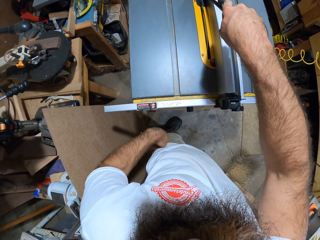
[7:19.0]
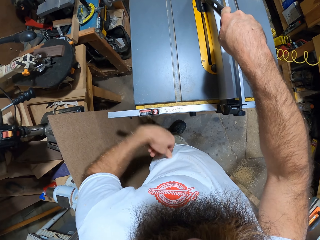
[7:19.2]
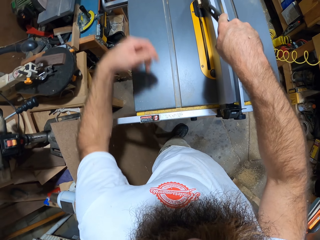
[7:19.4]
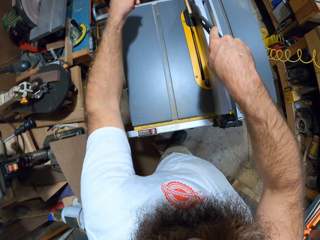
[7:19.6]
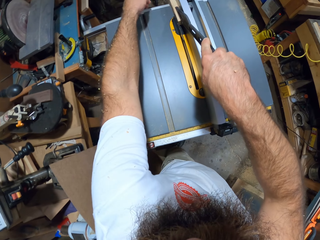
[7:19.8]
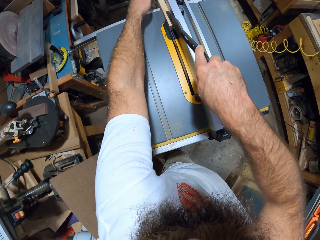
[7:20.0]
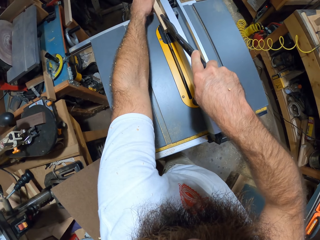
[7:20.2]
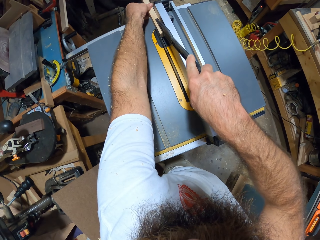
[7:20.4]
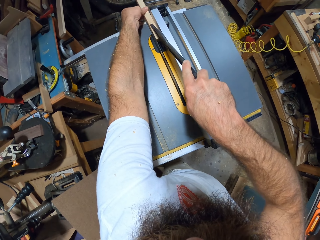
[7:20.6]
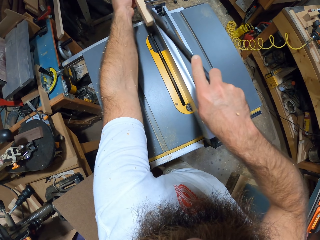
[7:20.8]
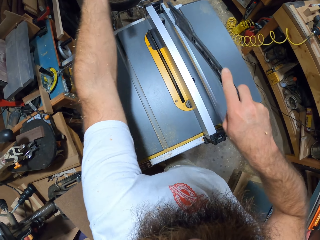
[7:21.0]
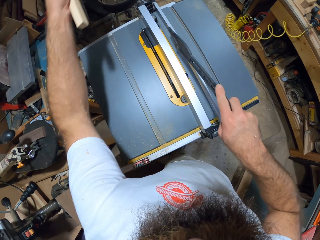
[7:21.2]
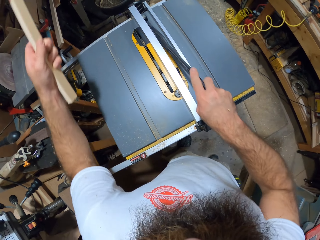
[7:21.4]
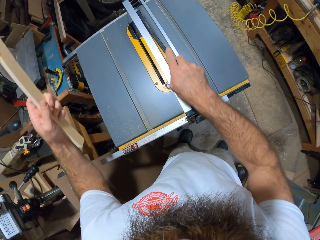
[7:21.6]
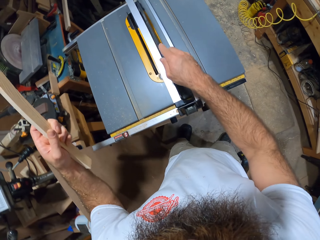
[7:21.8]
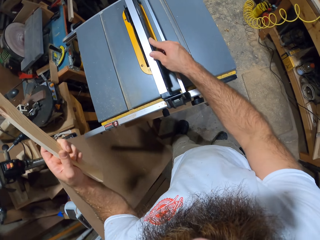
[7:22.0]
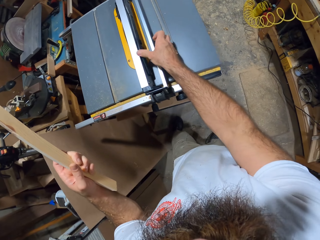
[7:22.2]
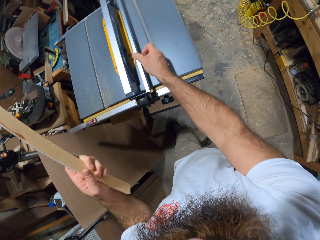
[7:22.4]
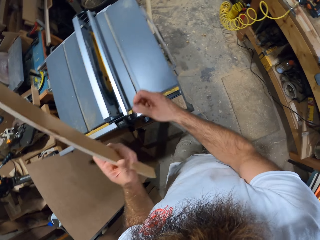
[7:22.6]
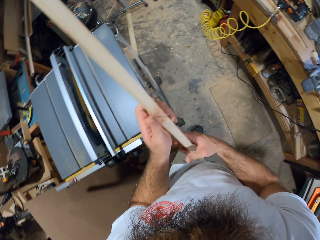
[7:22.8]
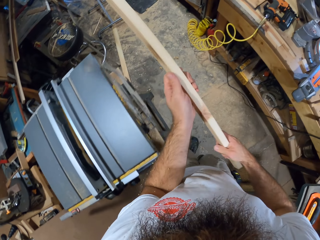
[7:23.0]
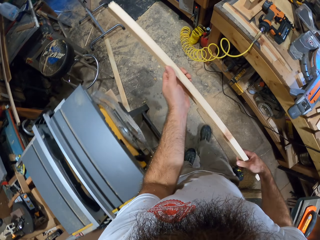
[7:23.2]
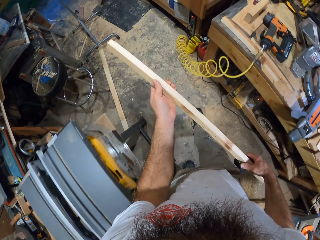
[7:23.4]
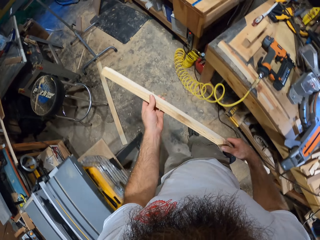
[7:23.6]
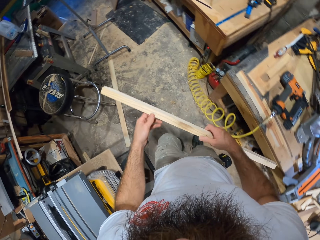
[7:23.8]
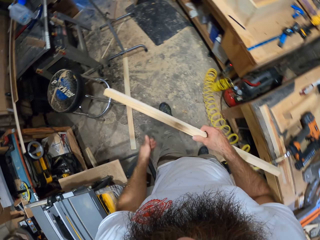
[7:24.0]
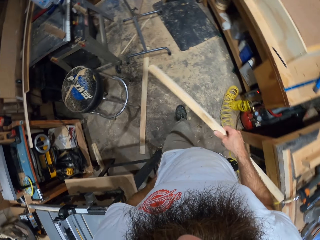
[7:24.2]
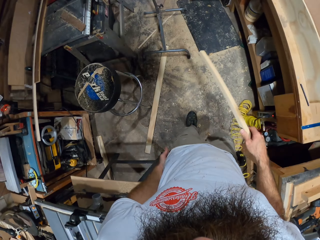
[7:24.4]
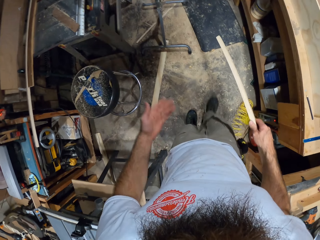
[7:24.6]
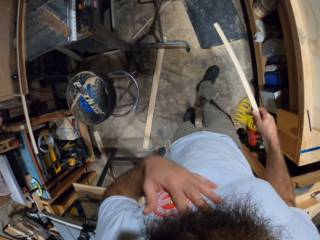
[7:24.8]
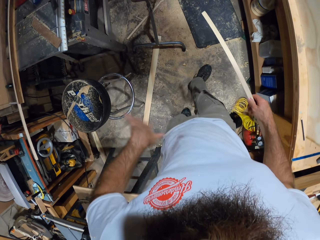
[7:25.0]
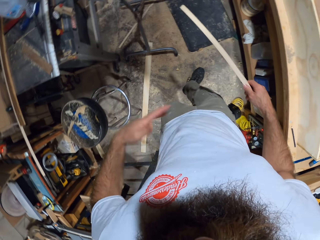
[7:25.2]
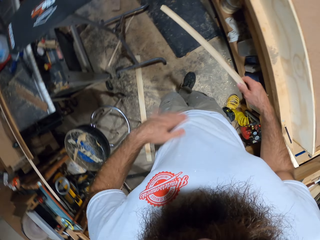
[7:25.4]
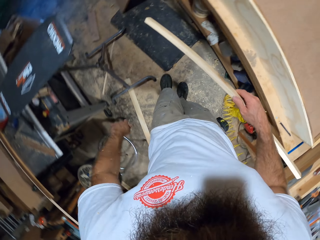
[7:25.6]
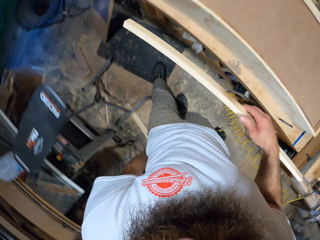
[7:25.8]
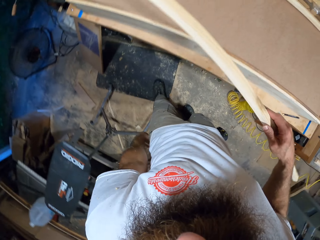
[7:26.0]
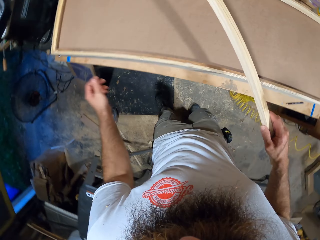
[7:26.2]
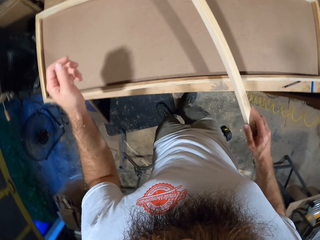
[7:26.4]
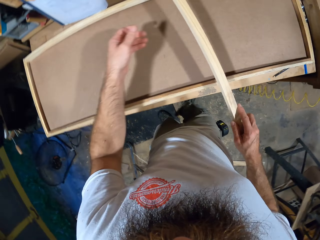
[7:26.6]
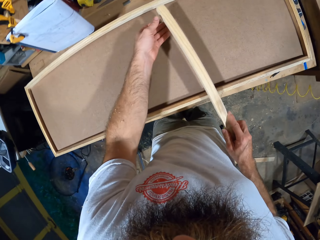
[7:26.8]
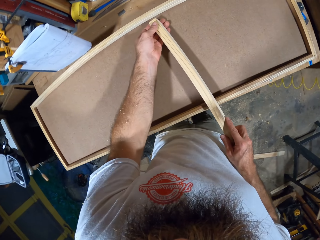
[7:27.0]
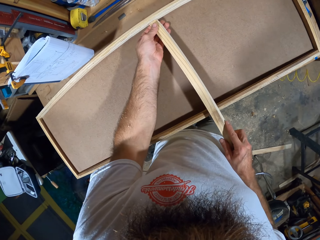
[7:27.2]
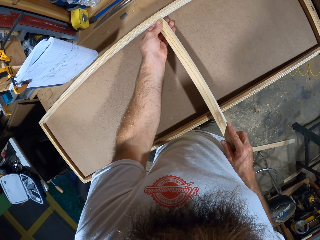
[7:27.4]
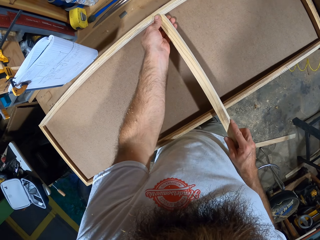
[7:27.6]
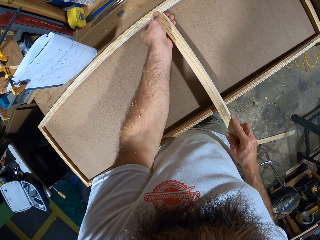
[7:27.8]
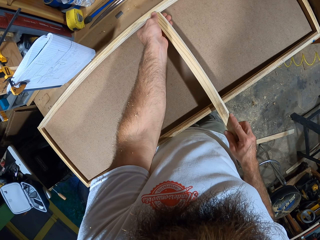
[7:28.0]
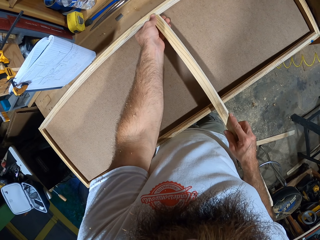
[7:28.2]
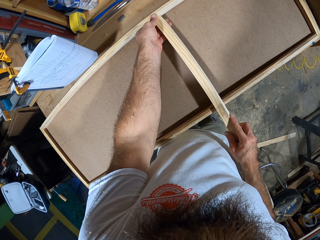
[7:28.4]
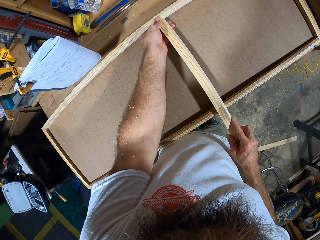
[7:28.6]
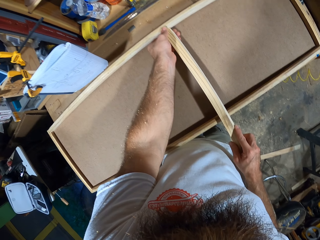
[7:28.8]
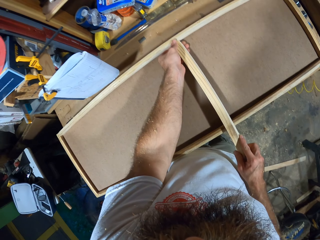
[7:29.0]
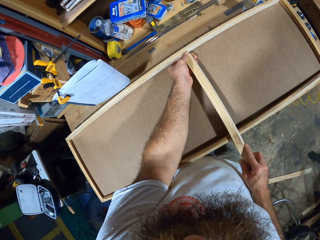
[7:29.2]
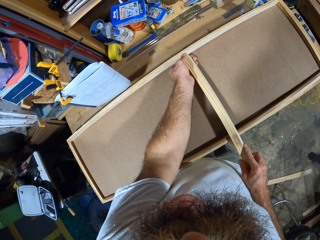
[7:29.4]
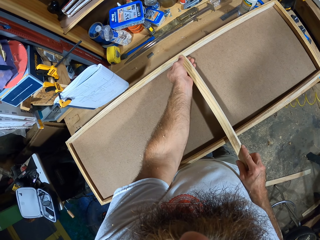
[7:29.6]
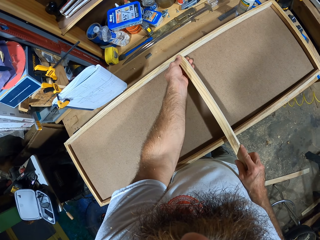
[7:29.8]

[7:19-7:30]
The camera wearer picks the piece of wood on the table saw with his left hand. He drops the wood holder in his right hand on the table saw. He holds the piece of wood in his left hand with his right hand. He measures the wood on the box. He places the wood in his hands across the wooden frame.

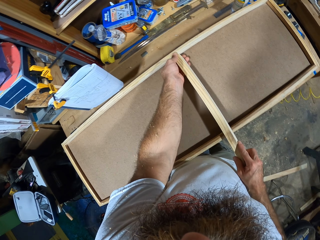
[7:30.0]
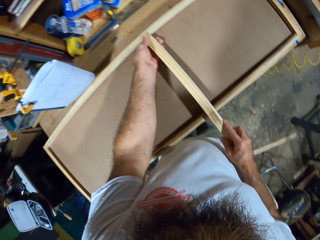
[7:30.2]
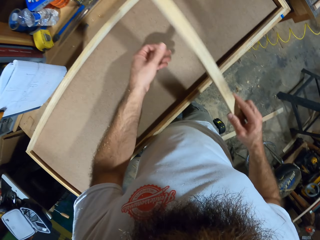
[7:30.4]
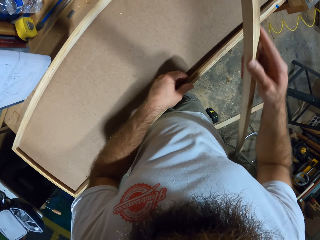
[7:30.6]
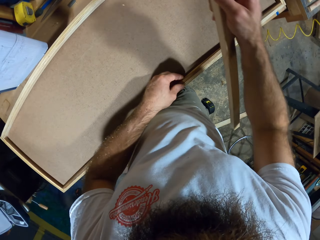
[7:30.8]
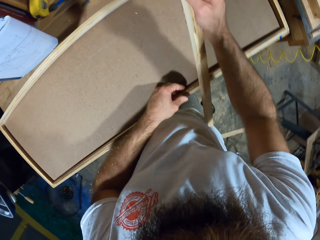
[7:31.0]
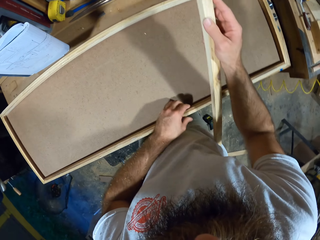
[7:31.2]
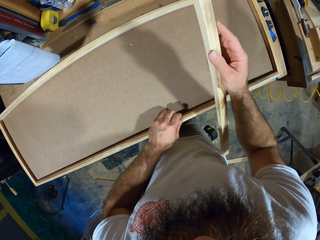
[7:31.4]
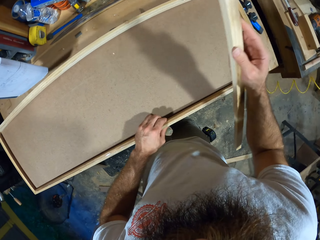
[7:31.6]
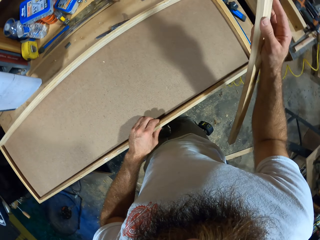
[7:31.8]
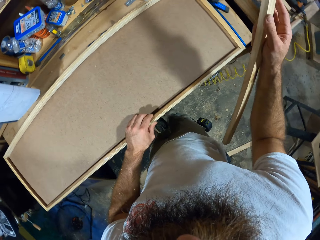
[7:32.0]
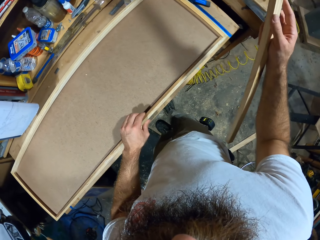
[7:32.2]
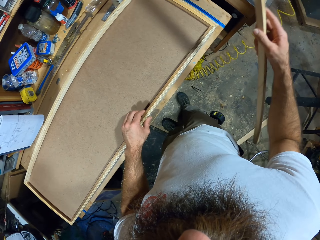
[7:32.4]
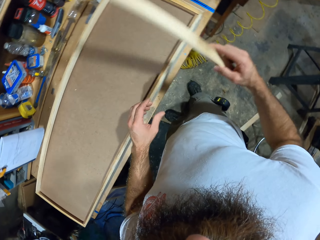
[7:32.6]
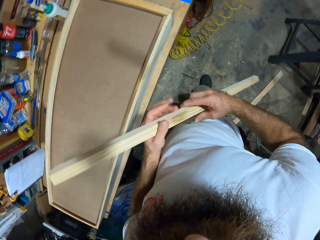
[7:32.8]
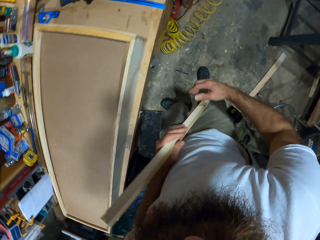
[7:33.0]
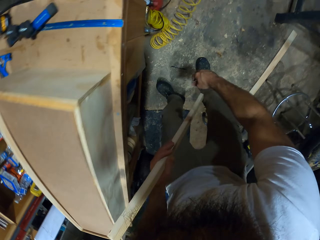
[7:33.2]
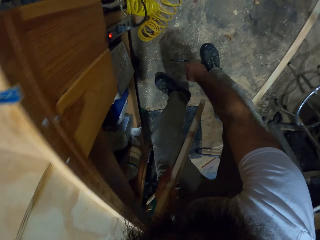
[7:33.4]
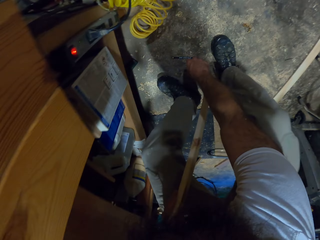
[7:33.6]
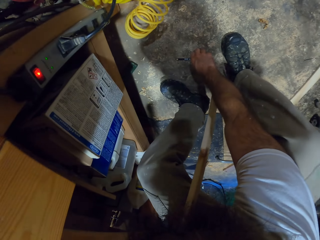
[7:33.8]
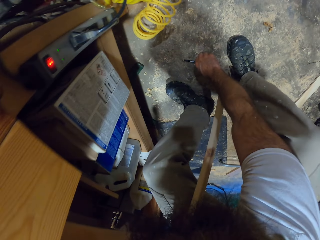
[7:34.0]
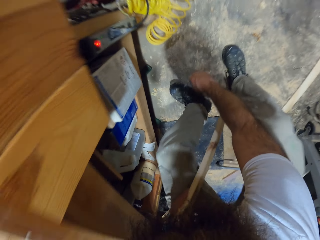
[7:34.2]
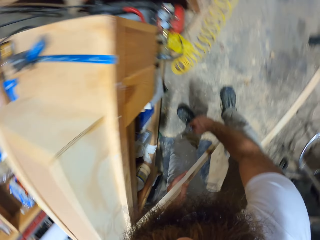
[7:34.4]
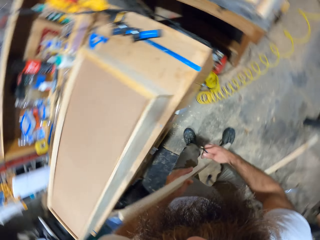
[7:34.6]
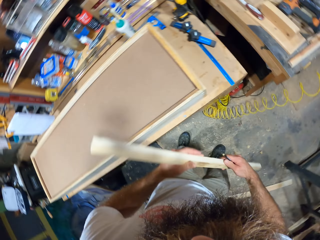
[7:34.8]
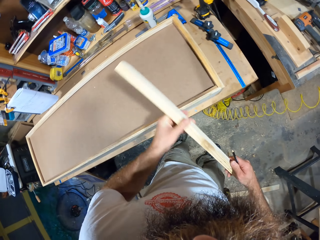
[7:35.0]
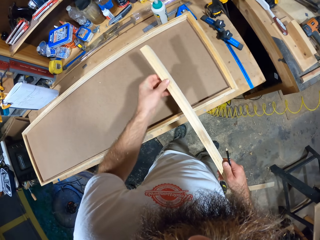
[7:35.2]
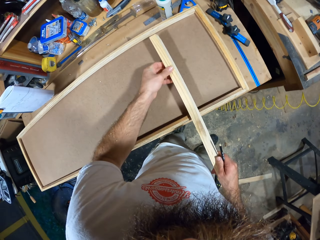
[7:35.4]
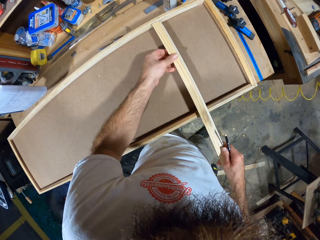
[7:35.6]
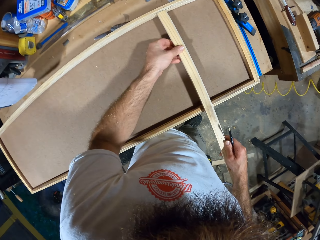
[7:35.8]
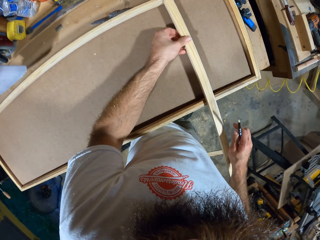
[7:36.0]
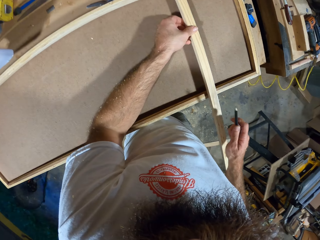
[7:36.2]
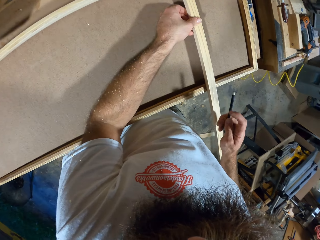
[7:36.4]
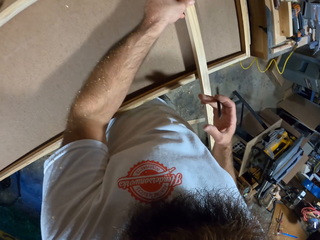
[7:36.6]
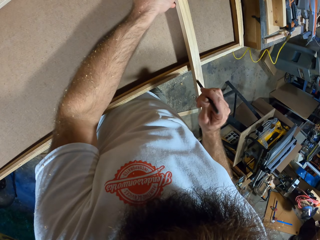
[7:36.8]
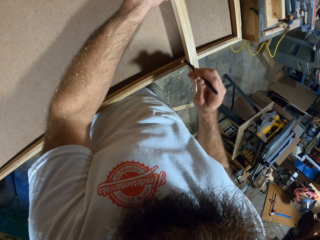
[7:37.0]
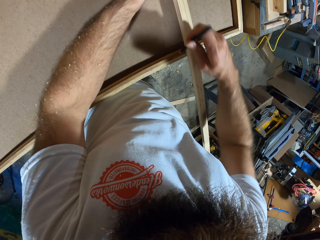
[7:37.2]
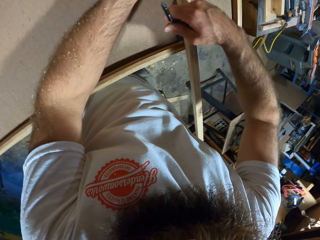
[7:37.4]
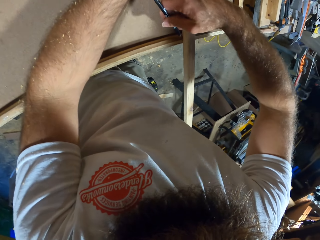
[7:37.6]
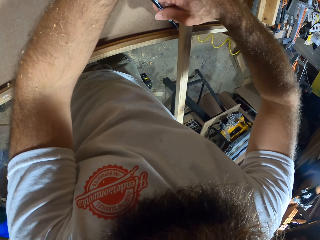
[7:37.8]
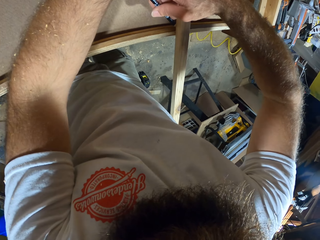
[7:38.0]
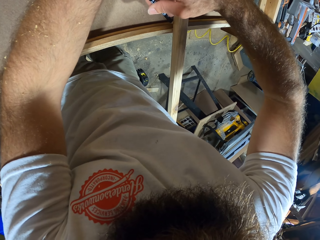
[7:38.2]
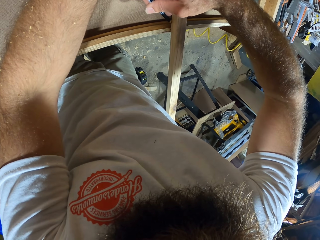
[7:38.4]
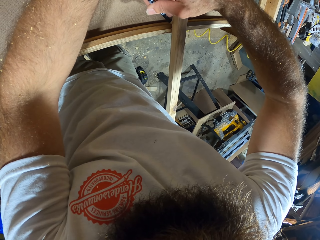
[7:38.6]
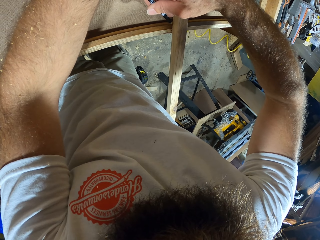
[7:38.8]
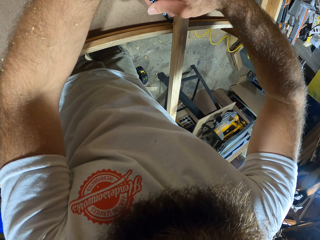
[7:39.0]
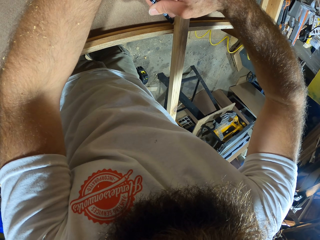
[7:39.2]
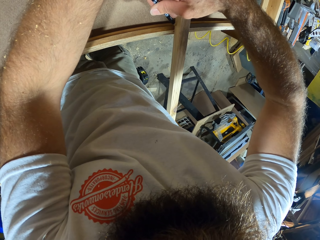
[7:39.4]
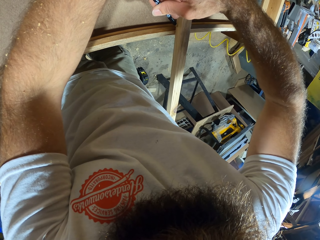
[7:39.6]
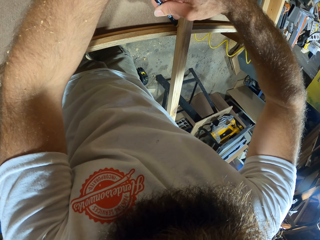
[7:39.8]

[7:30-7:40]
The camera wearer holds the wooden frame with his left hand. He switches the piece of wood in his right hand to his left hand. He picks a pencil on the floor with his right hand. He places the wood in his hands across the wooden frame. He marks the piece of wood on the wooden frame with the pencil in his right hand.
